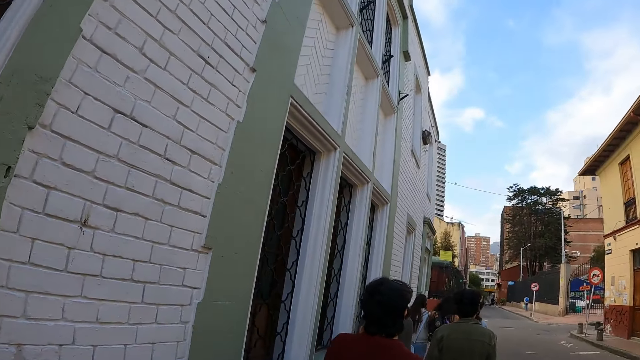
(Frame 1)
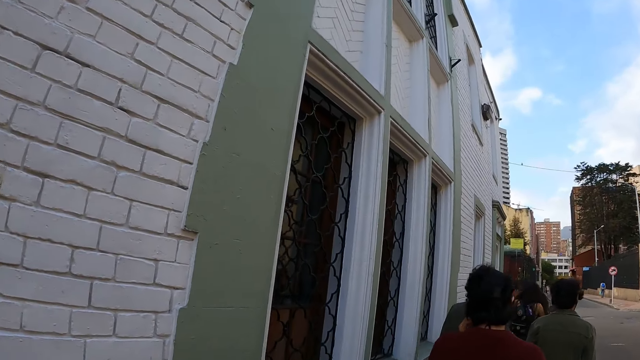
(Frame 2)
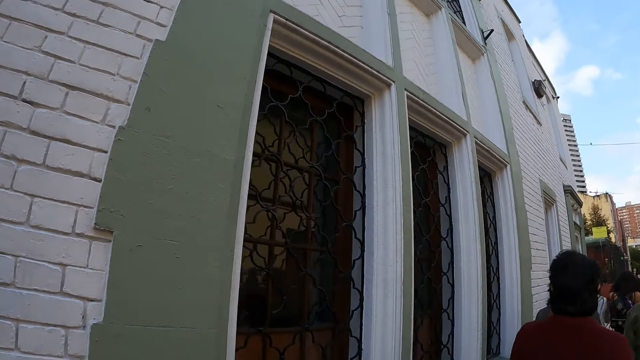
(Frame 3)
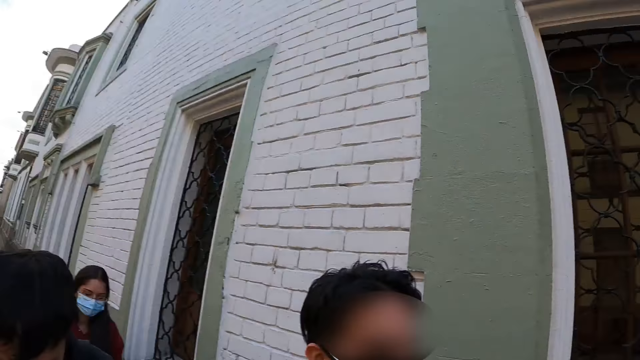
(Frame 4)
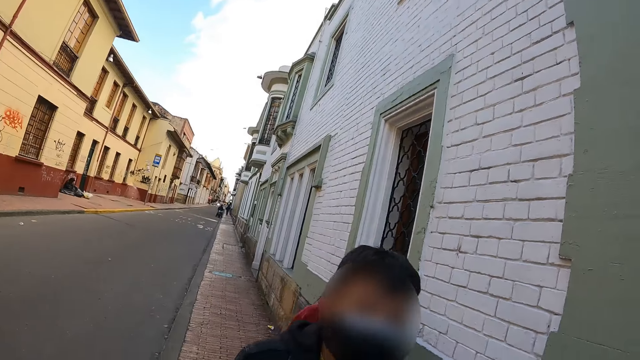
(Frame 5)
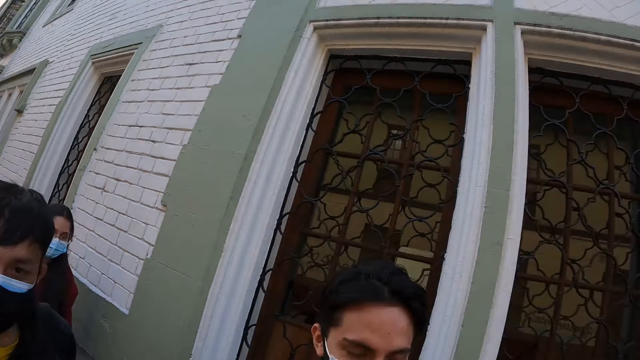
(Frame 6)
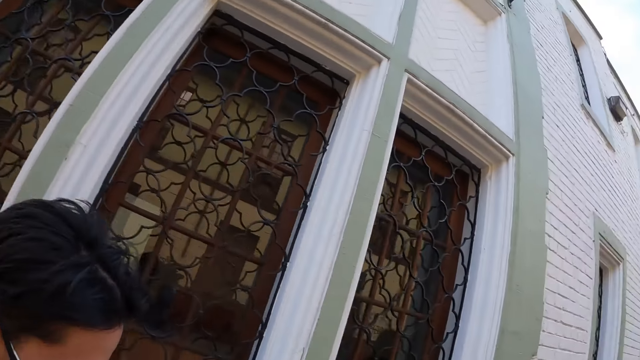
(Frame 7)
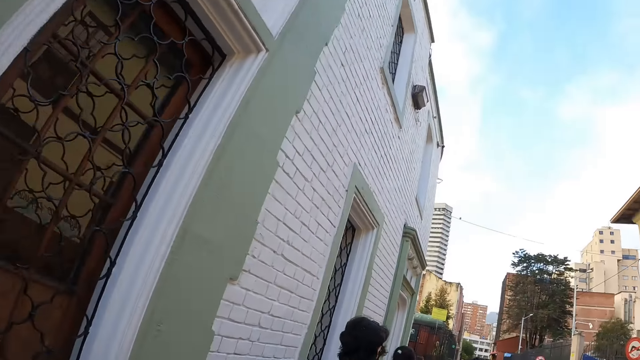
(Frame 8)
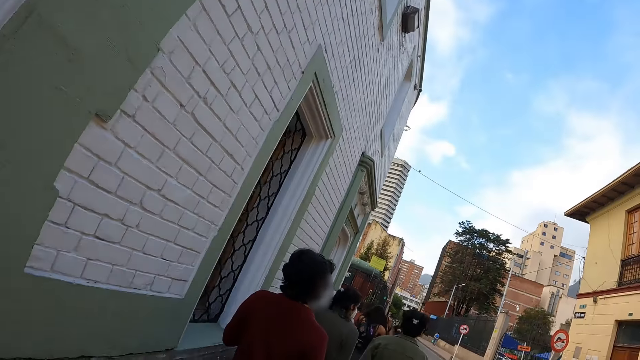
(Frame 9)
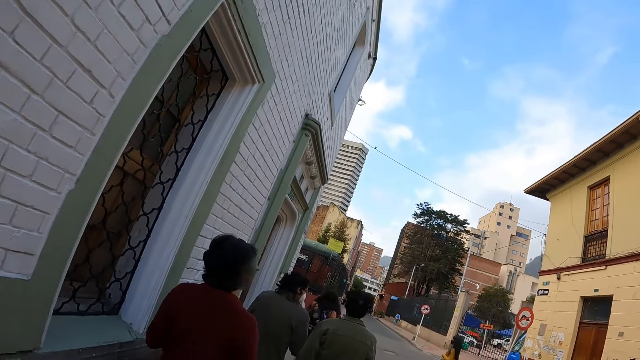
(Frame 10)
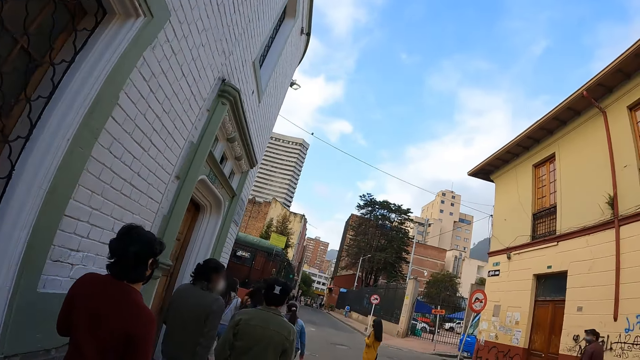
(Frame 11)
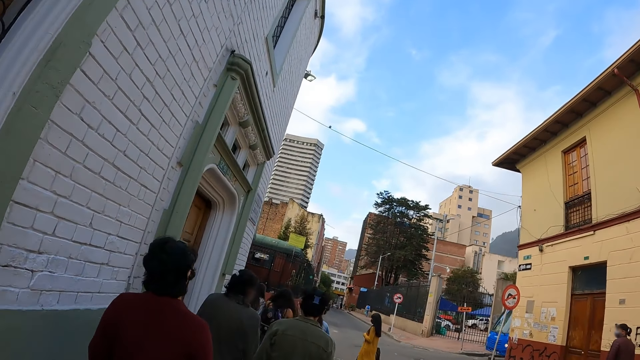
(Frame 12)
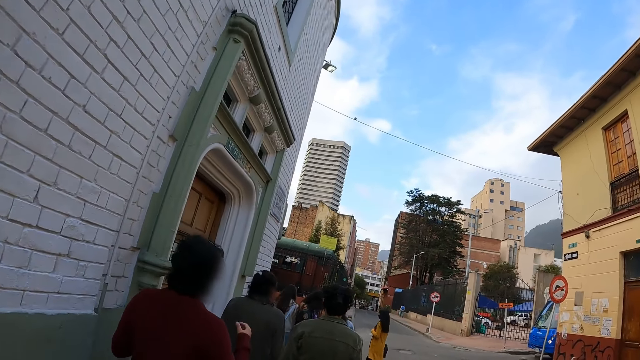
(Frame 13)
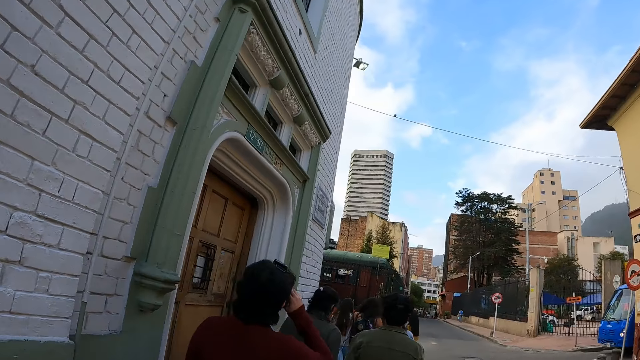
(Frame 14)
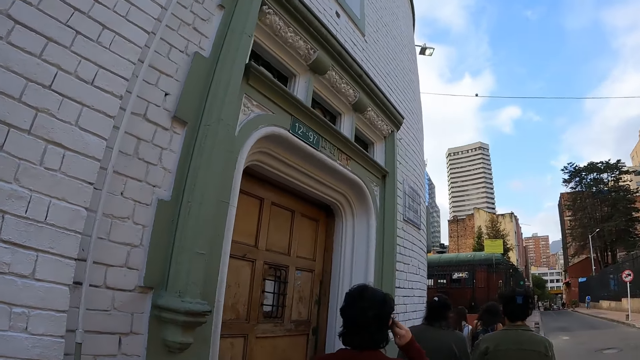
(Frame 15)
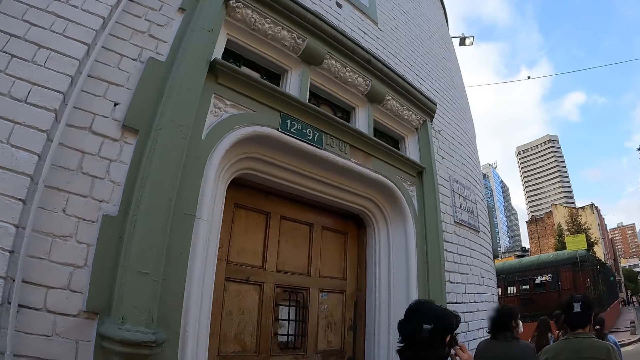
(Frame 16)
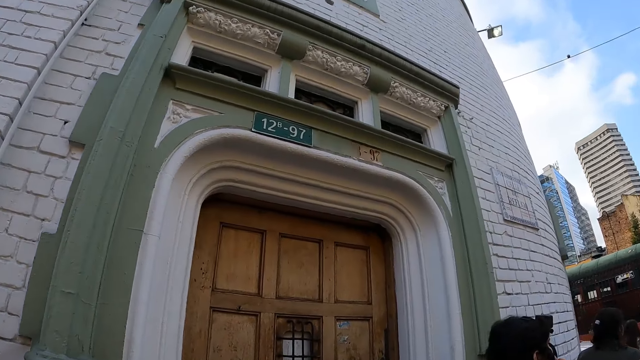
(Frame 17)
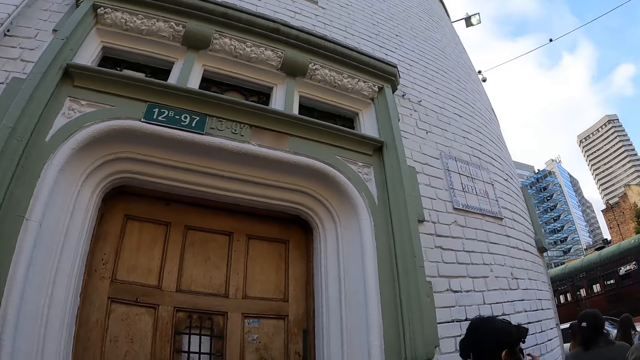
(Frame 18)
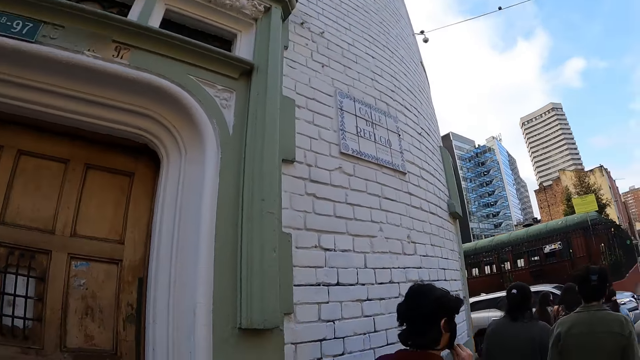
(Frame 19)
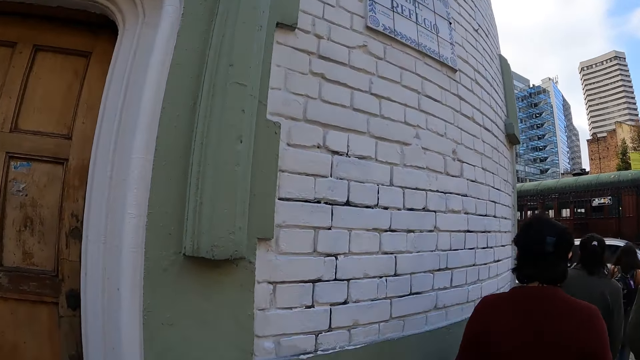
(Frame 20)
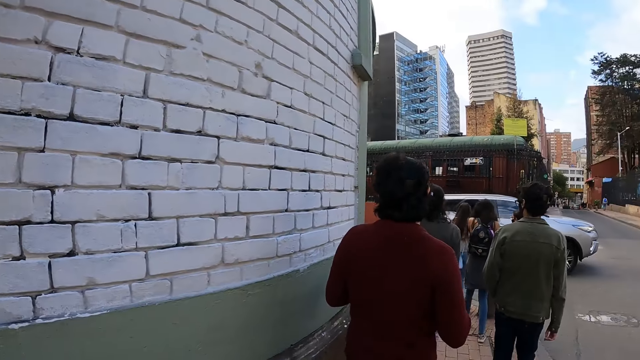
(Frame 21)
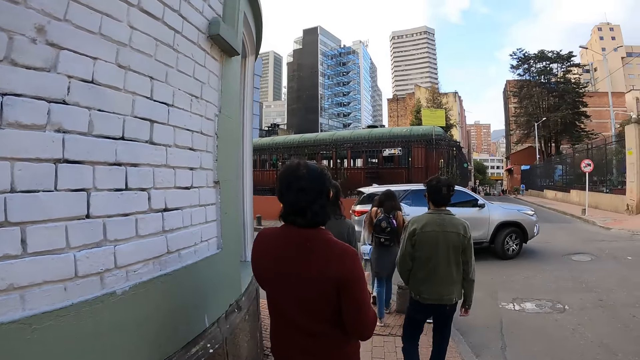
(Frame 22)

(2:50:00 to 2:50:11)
The camera wearer walks. A person wipes on the face.

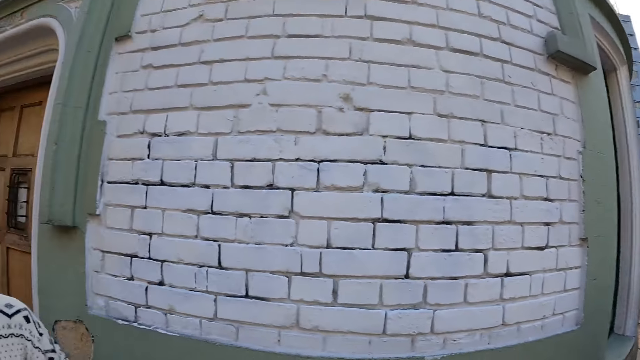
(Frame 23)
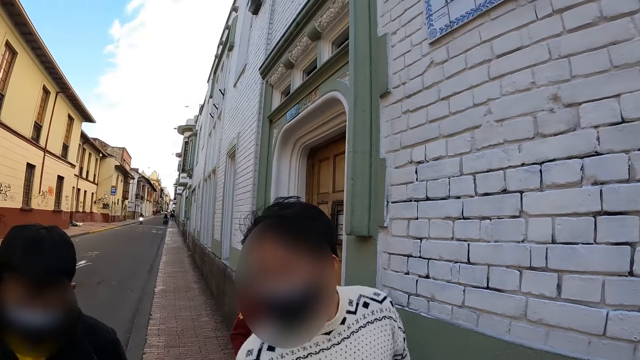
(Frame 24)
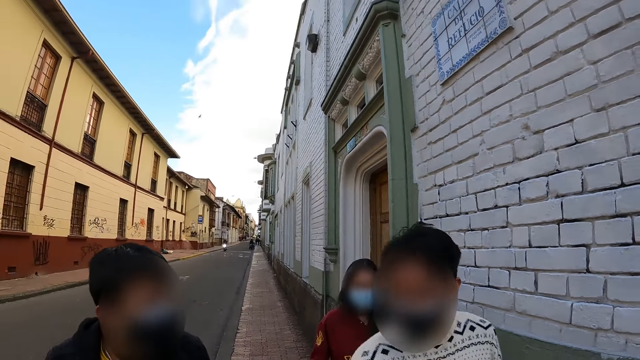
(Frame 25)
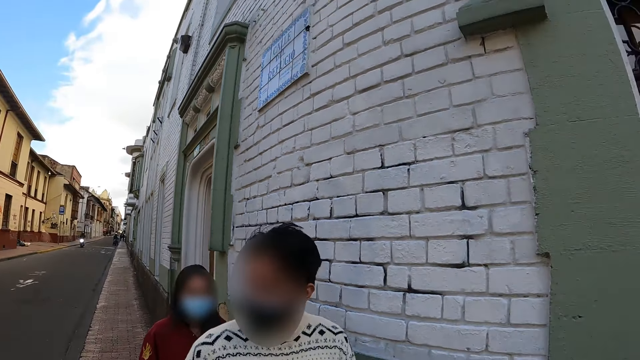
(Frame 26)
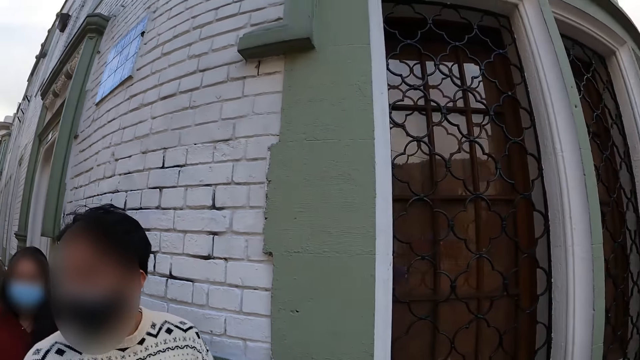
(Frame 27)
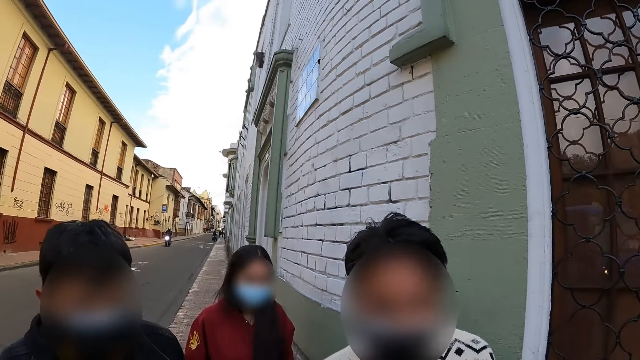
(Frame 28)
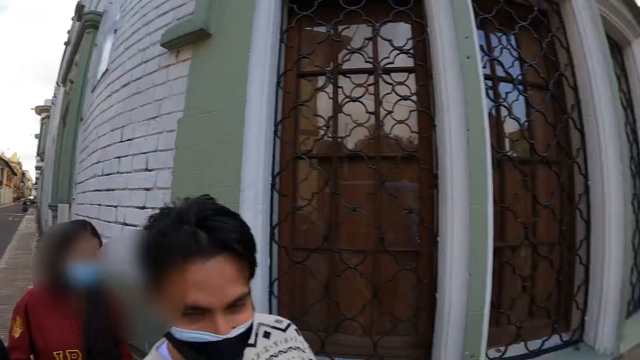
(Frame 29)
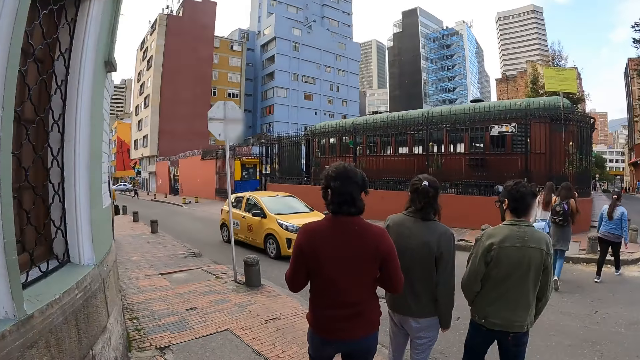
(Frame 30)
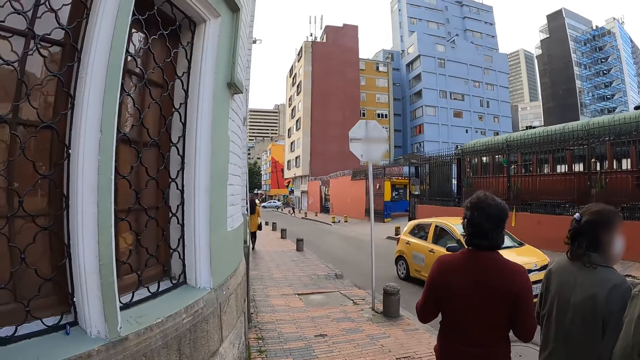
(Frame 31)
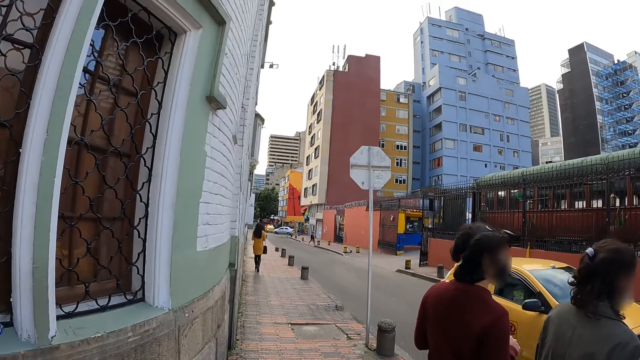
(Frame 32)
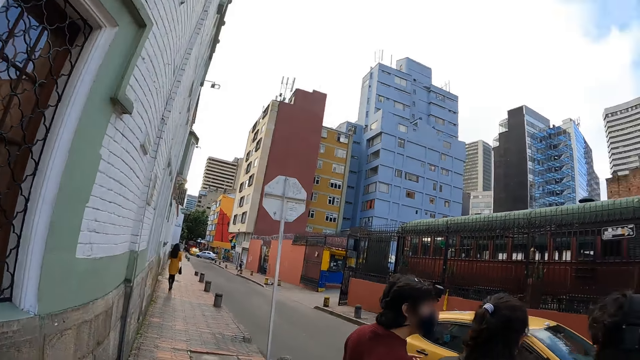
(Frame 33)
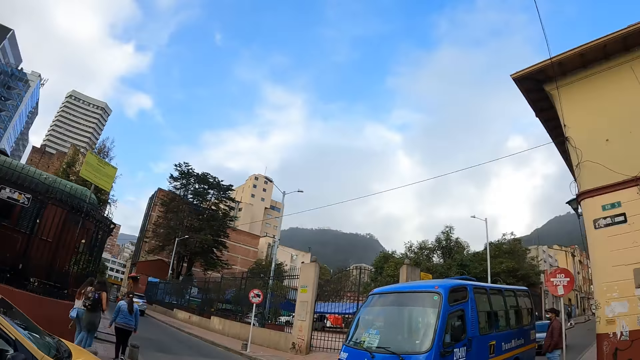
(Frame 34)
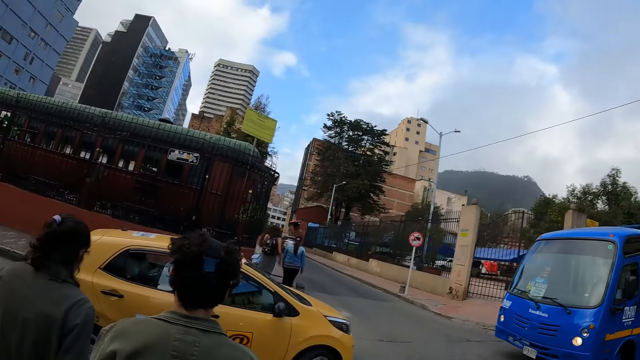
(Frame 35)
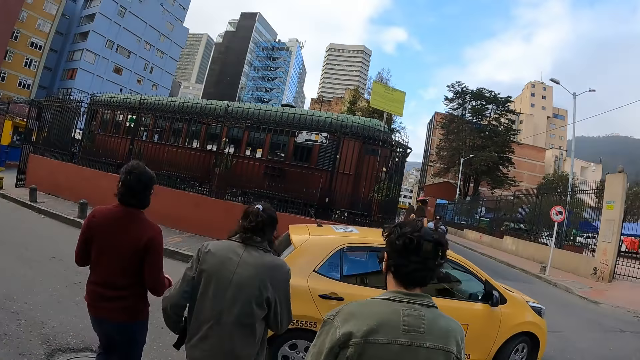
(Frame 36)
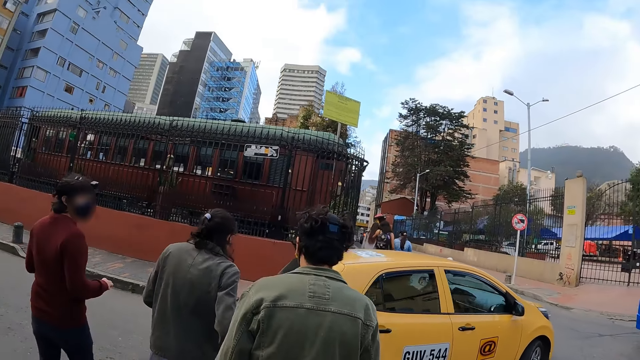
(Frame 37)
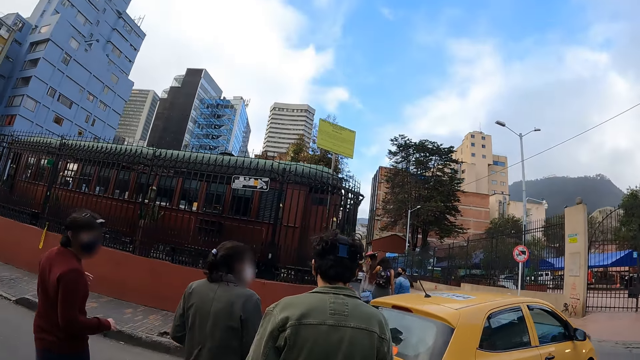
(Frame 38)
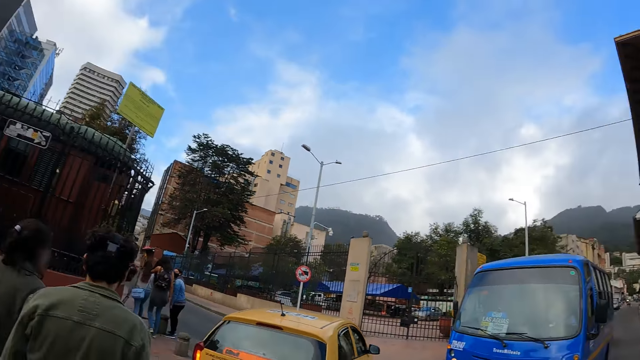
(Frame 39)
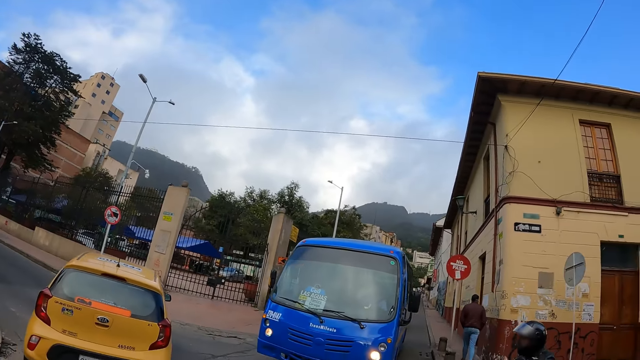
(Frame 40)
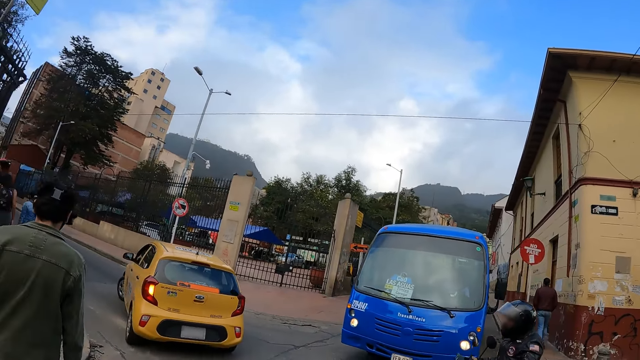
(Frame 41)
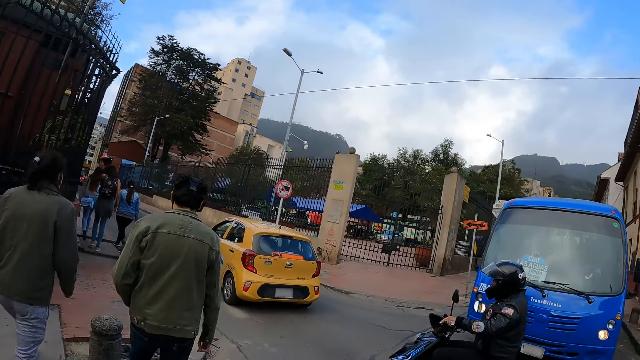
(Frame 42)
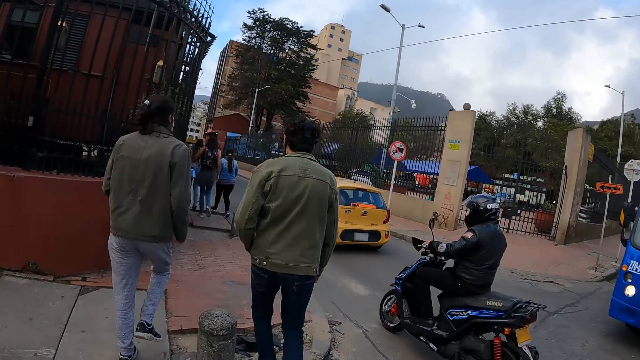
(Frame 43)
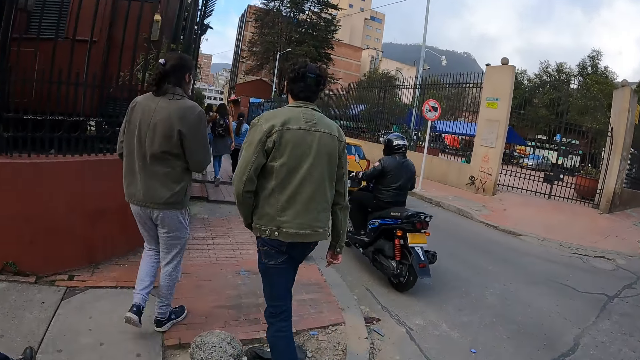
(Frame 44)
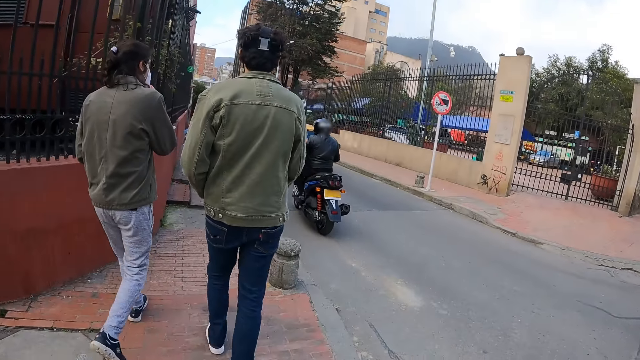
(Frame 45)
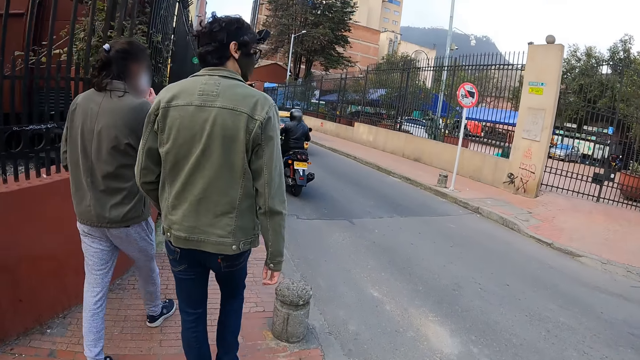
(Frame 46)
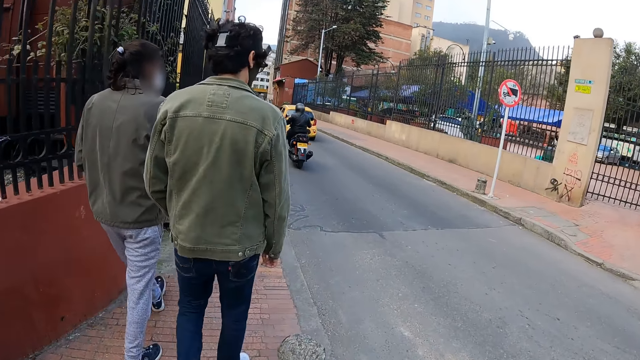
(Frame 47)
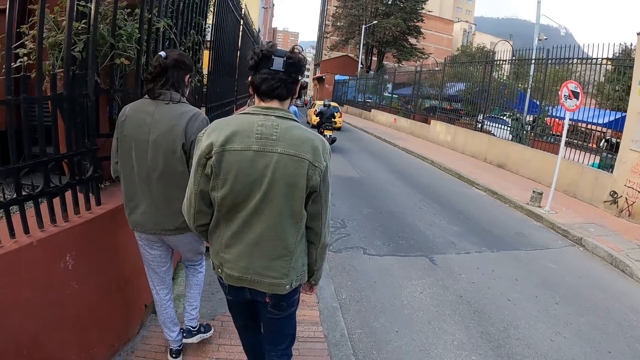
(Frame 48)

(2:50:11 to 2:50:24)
The camera wearer interacts with the man. They look in front. They cross the road.
